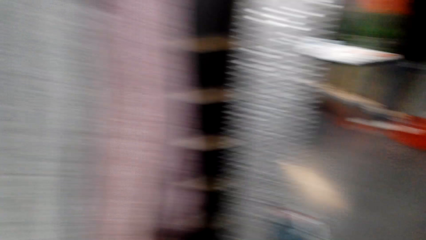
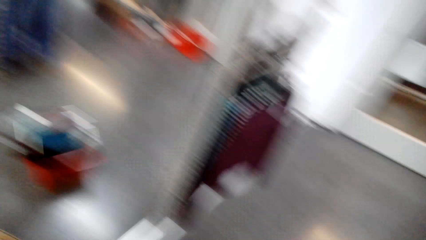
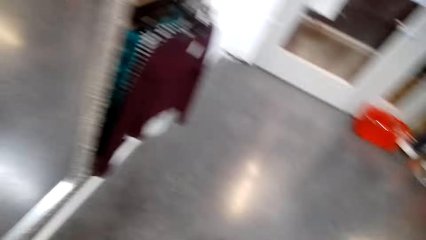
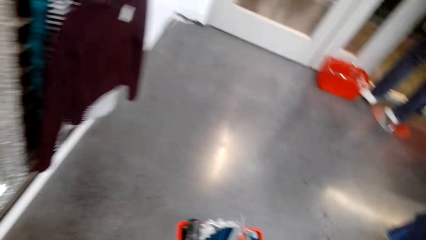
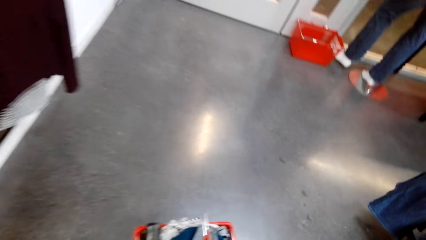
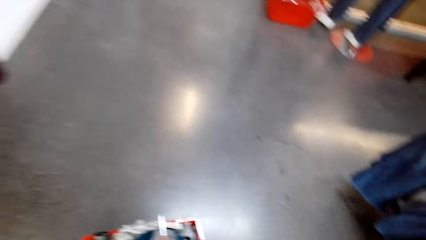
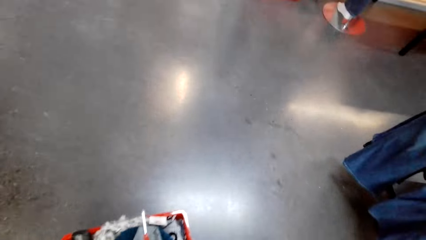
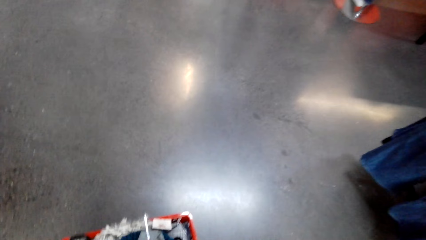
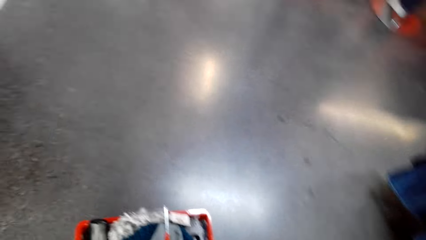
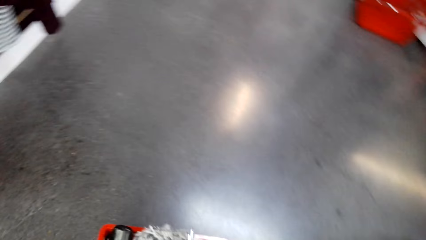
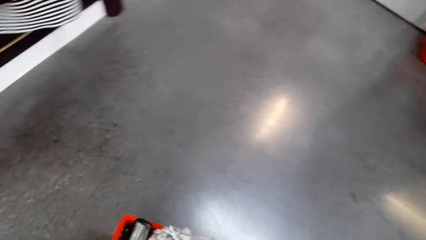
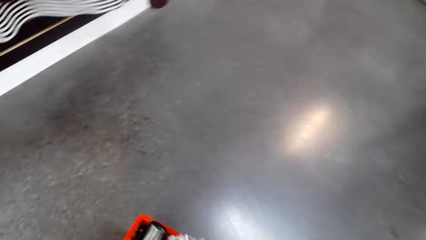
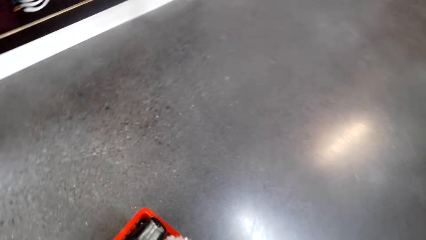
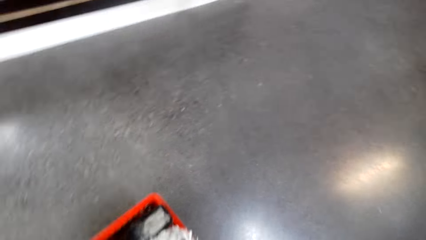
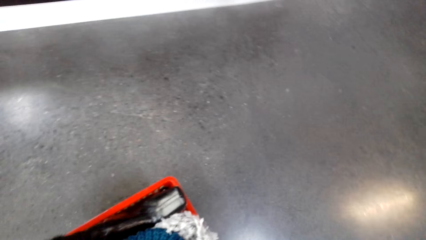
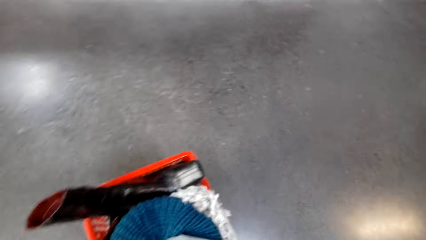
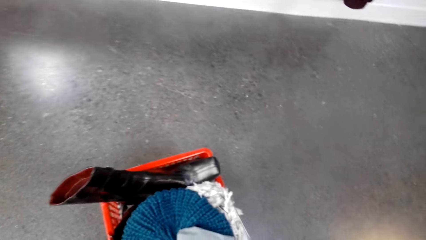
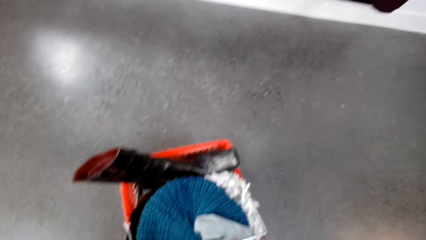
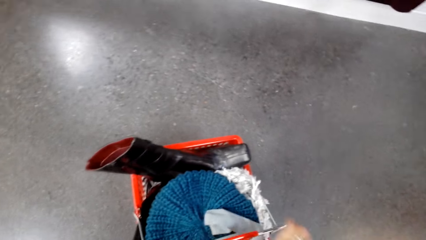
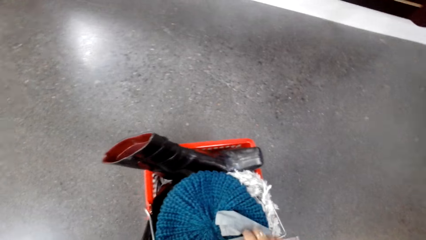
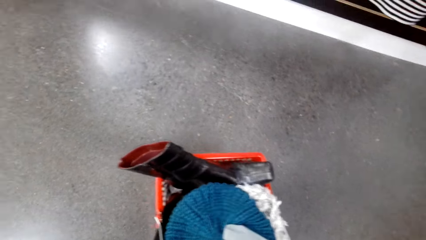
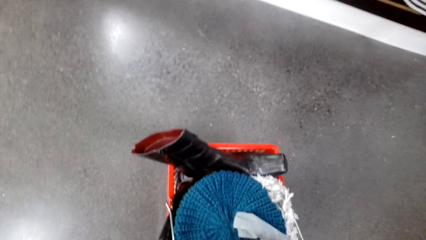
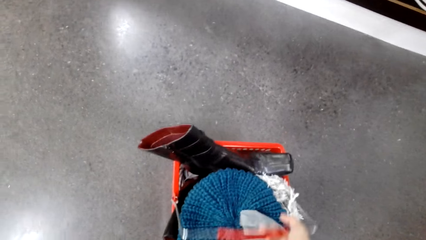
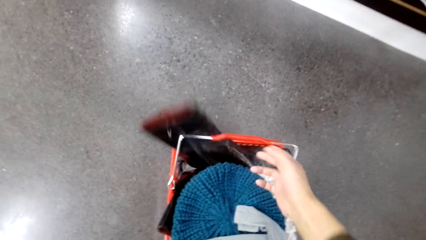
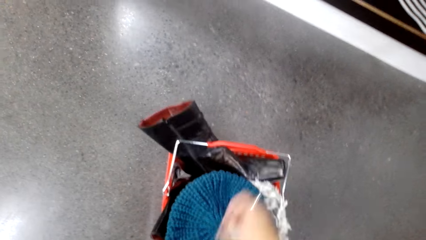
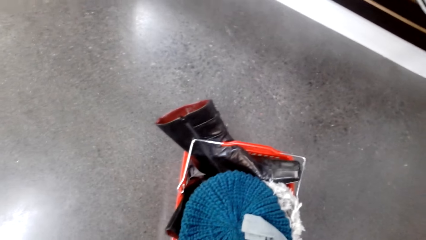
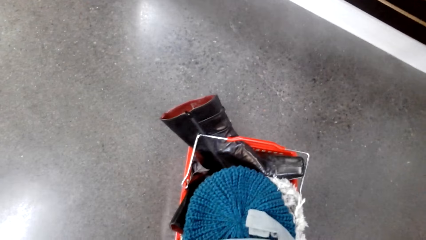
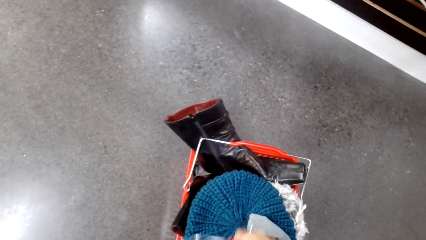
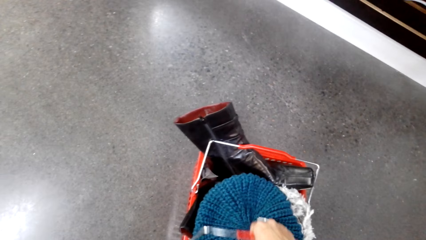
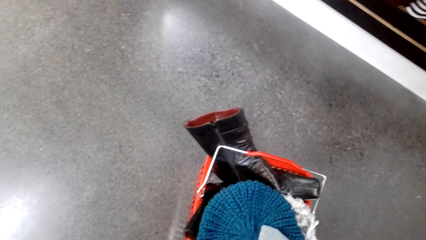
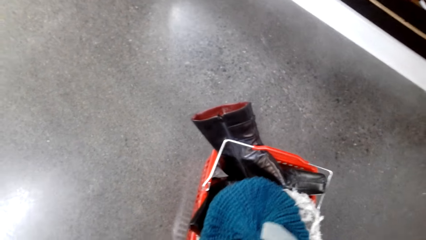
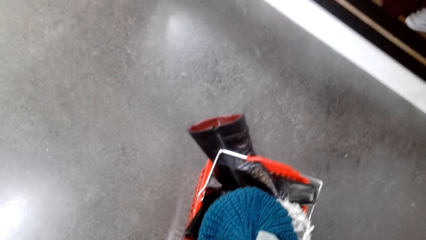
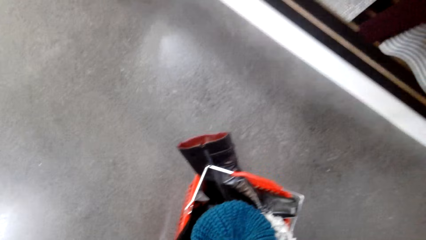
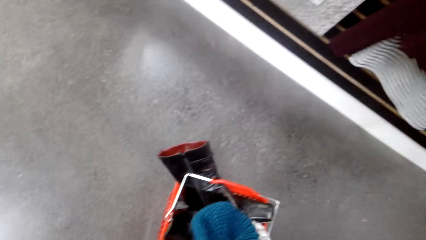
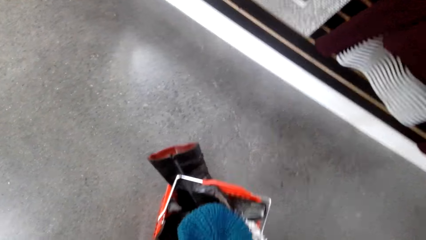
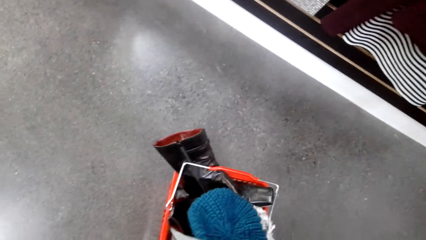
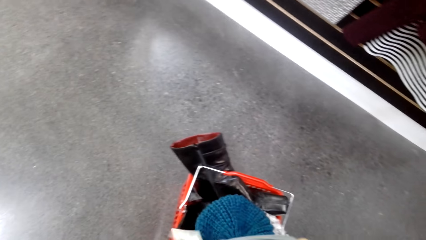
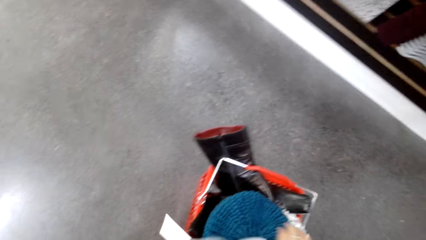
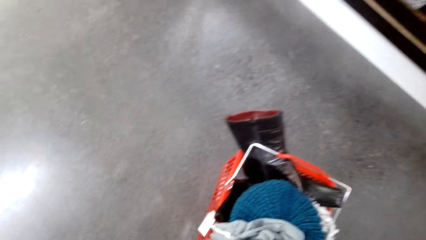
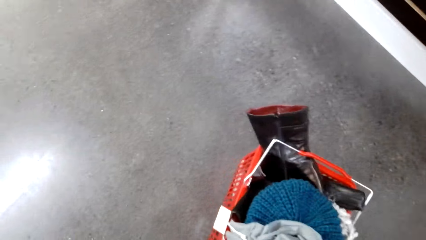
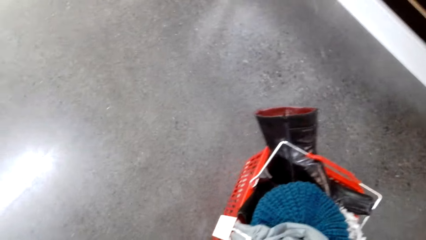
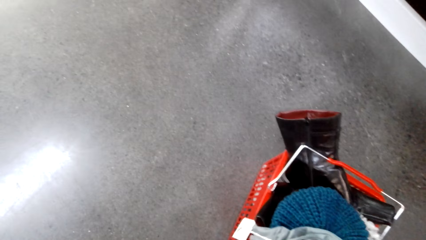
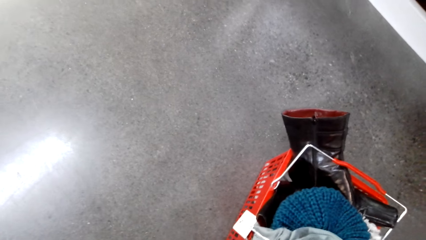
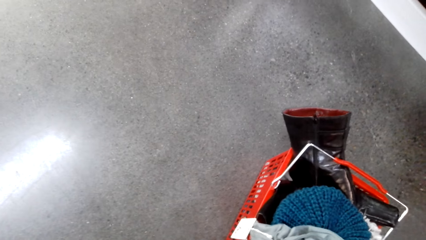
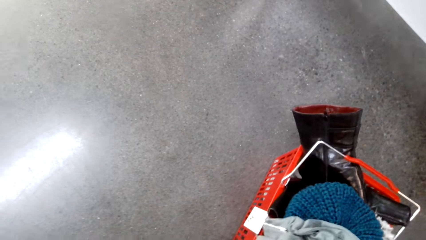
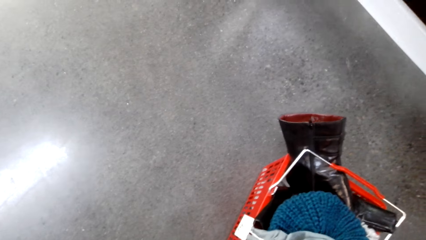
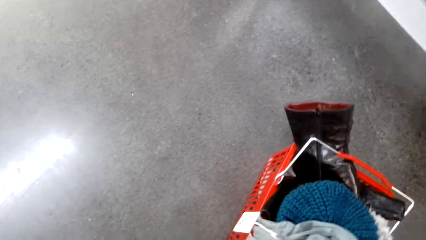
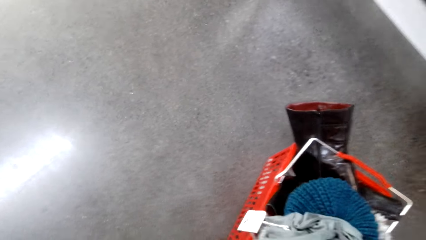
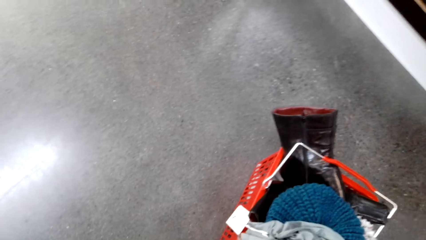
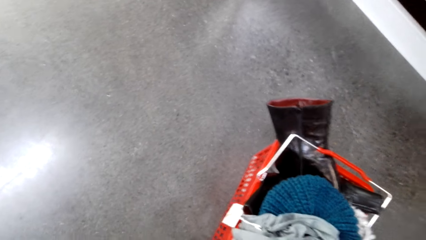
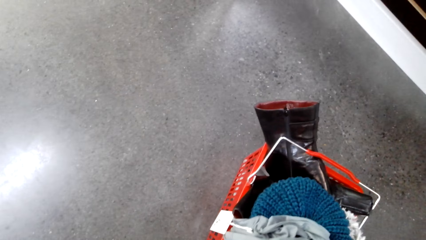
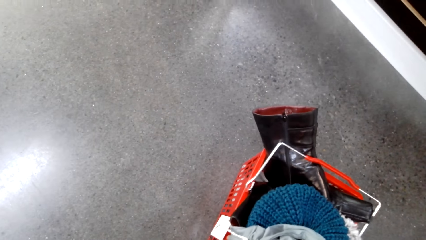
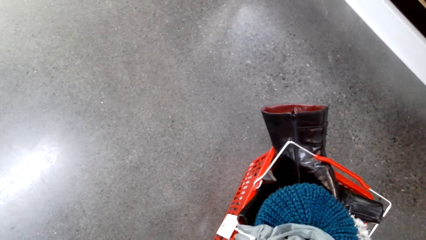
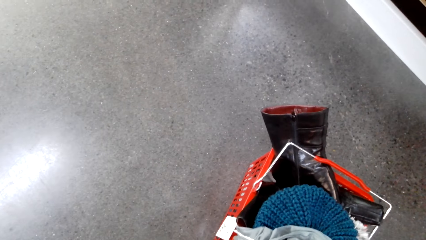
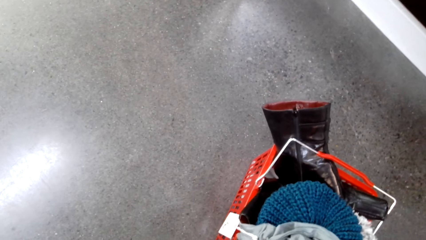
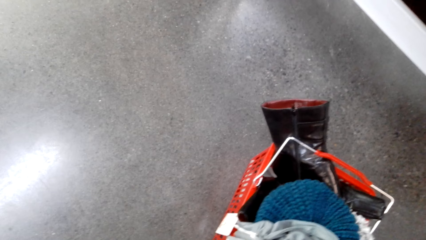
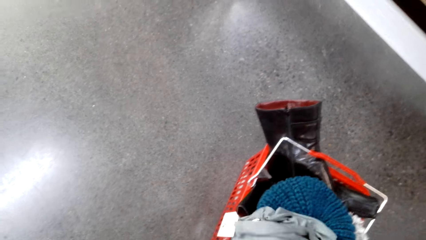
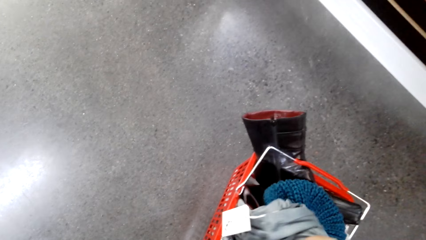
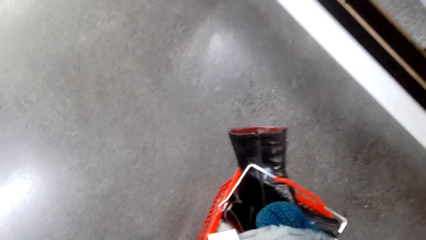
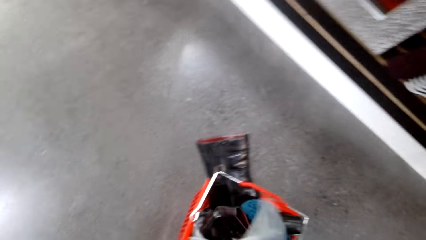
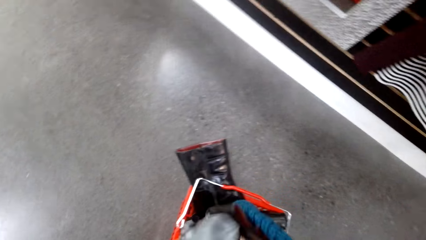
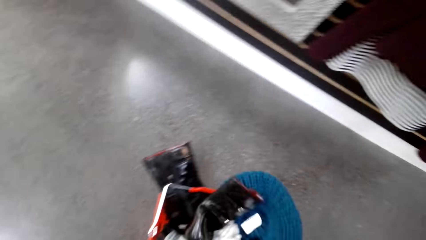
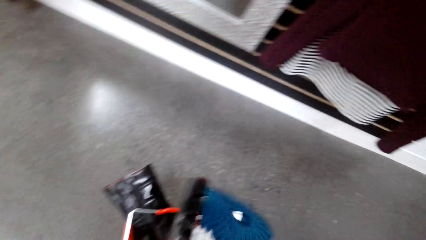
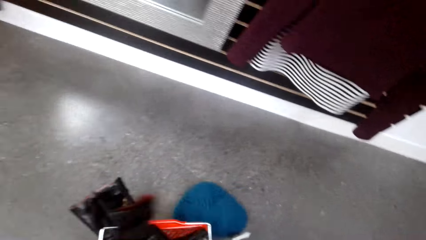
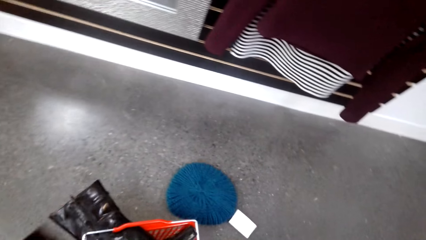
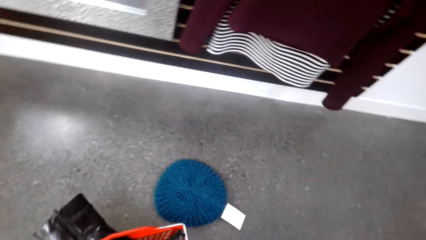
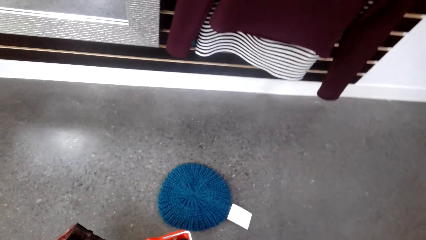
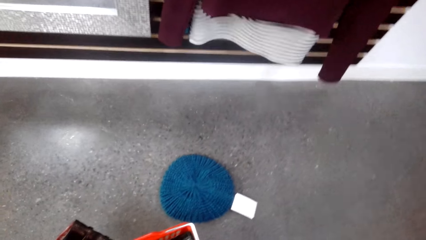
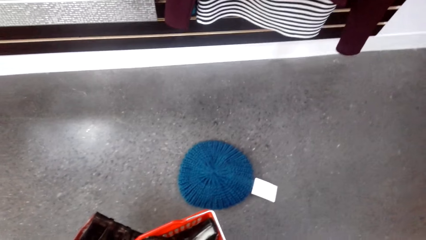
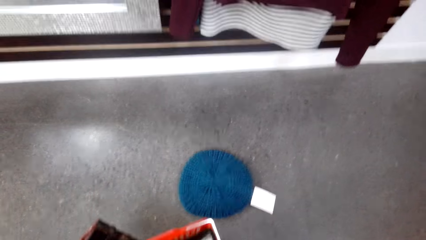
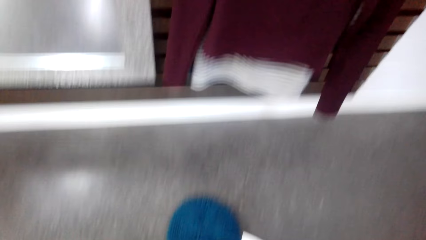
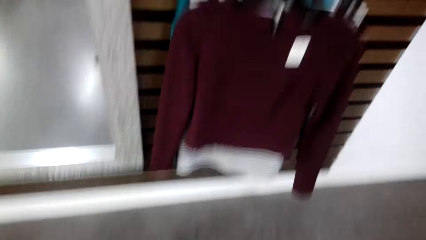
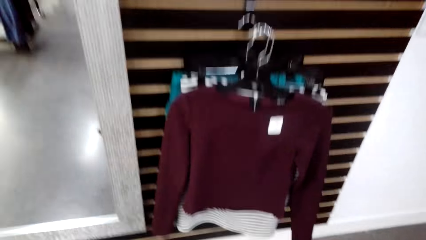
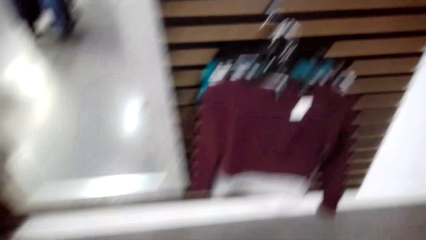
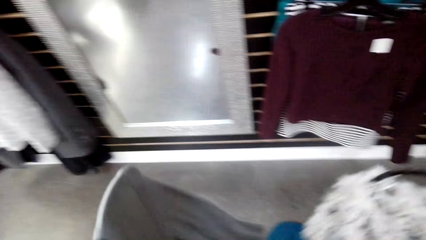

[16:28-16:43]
The camera wearer looks around. He walks in the room. He lifts his hands from the shopping cart. He looks at the clothes in the shopping basket. He looks around.
